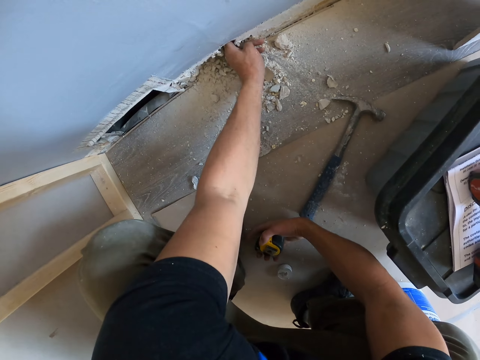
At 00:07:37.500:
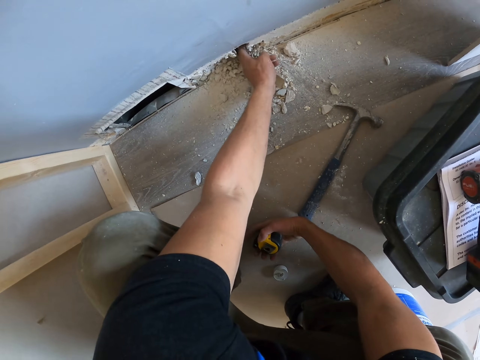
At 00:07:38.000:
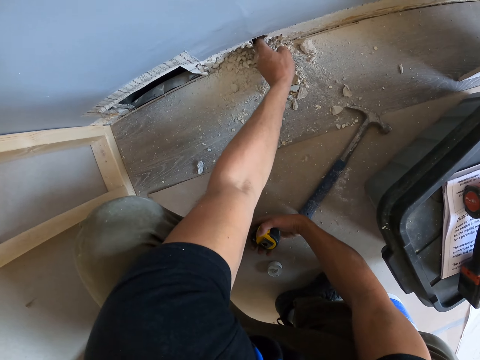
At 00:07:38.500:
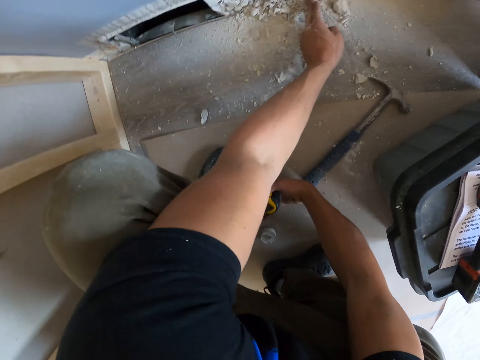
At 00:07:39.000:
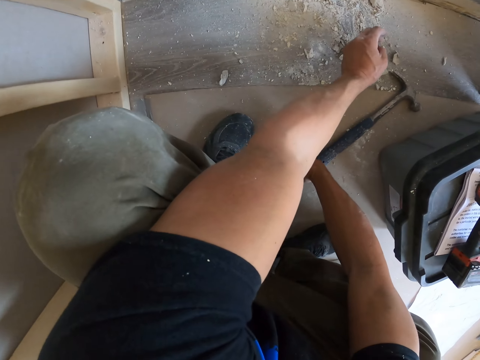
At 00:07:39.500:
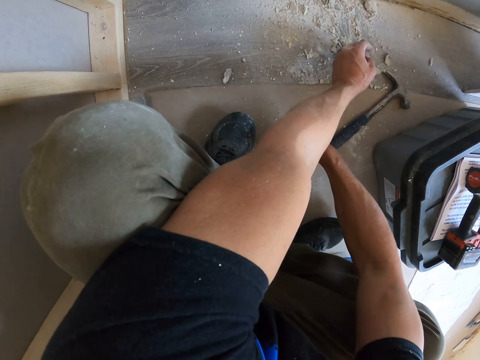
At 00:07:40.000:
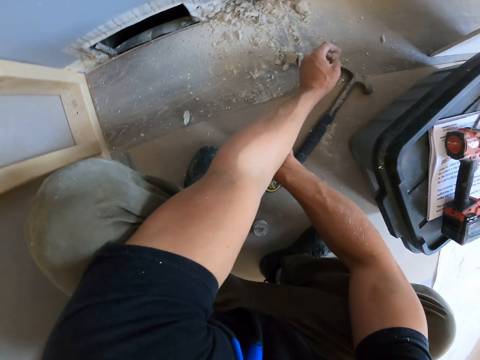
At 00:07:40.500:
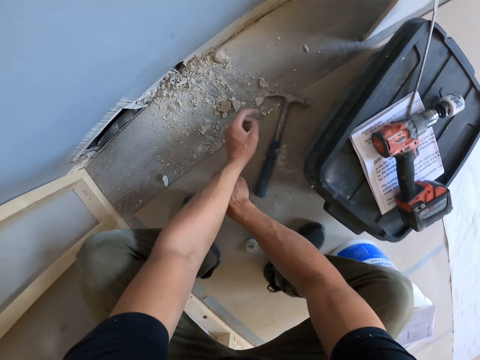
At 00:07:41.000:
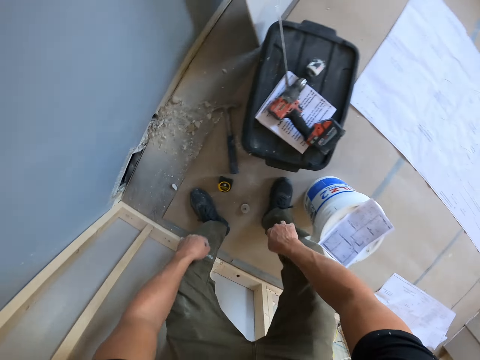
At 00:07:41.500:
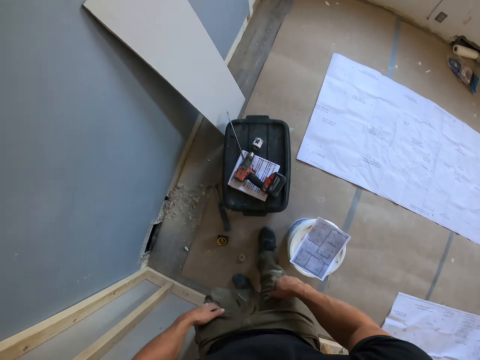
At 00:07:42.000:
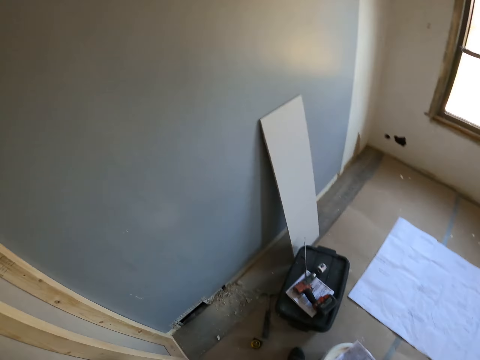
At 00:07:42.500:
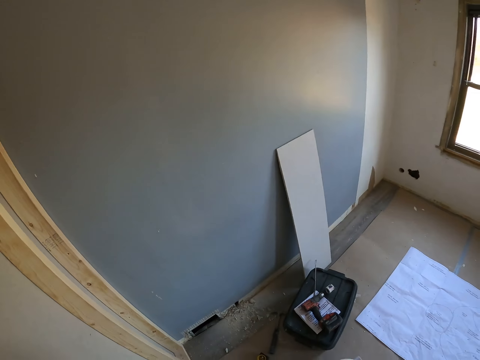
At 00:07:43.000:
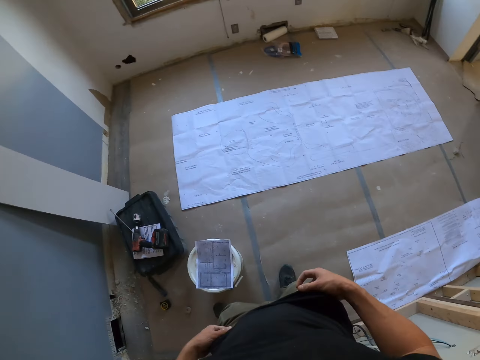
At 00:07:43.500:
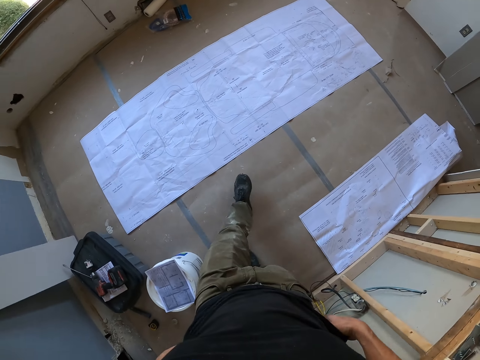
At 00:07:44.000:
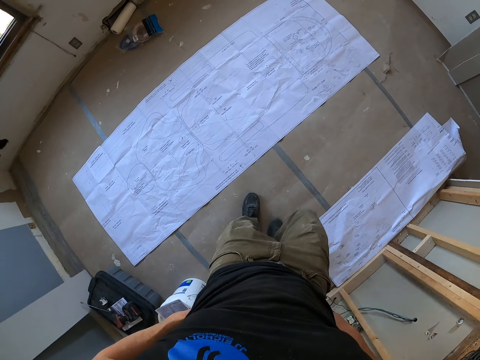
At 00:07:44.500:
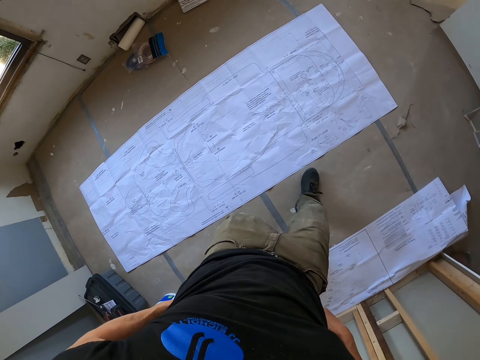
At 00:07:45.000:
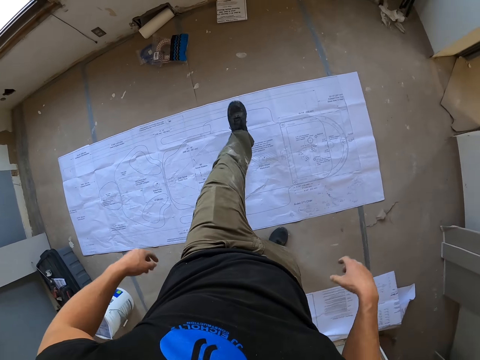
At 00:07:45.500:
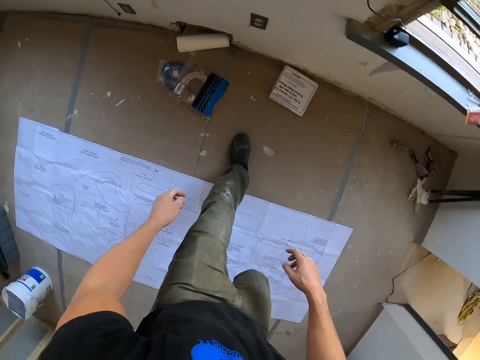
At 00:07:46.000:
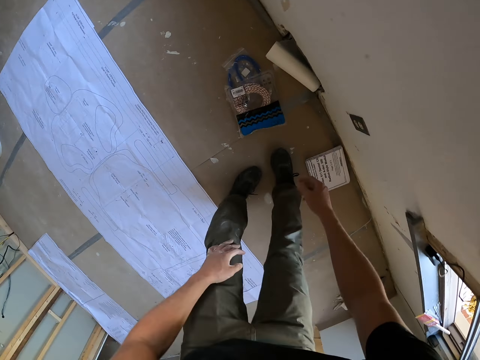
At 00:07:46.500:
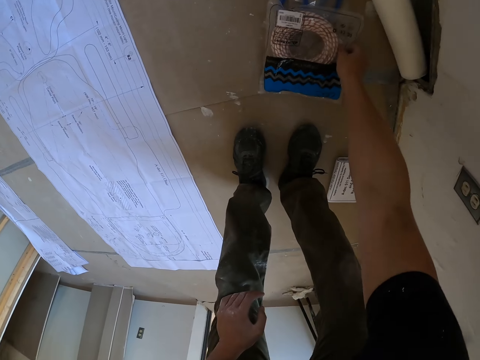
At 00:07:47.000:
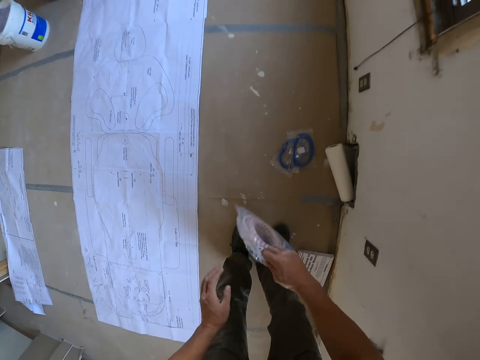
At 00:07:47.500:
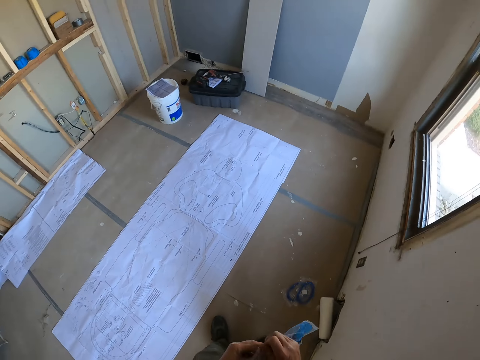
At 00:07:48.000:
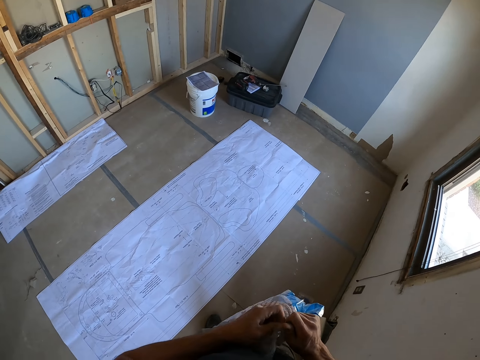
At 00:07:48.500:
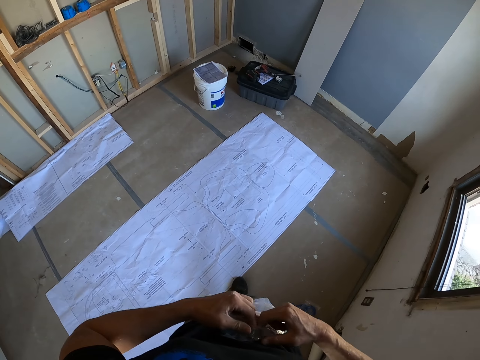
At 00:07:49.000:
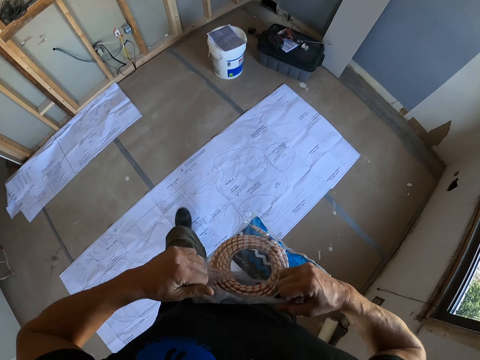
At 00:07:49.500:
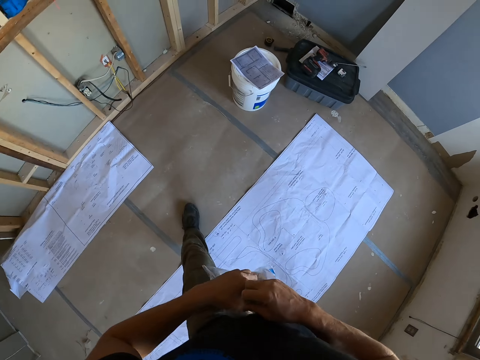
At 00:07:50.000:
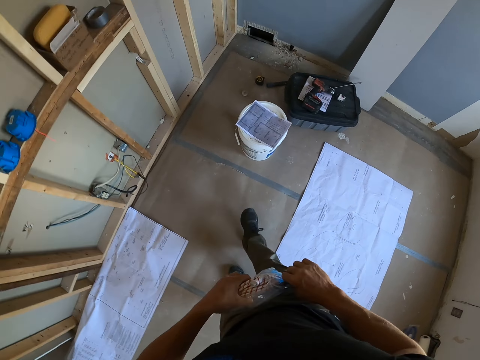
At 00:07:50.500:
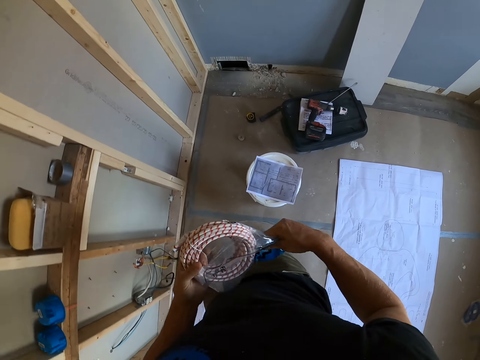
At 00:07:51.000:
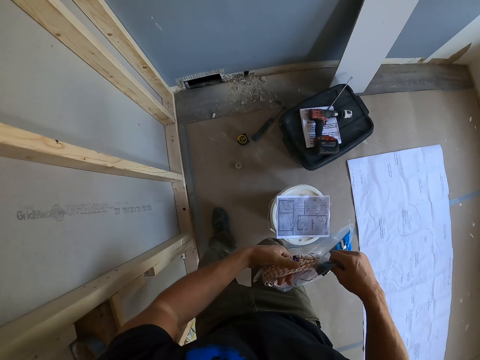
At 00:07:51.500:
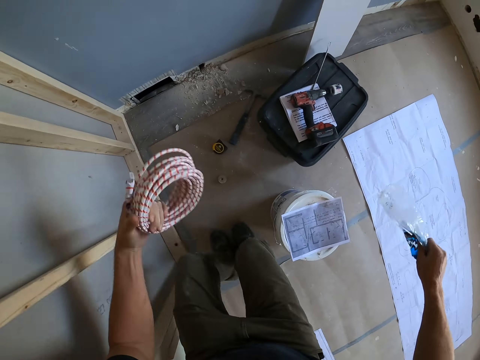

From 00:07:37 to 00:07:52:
The camera wearer places the tape measure on the floor. He walks backwards, turns right, walks around in the room, walks forward, turns left, jumps over a paper and turns left. He picks up a pack of cable from the floor. He opens the polythene bag. He tears the packet with his hand. He jumps over the paper, walks forward and removes a cable from the polythene bag.

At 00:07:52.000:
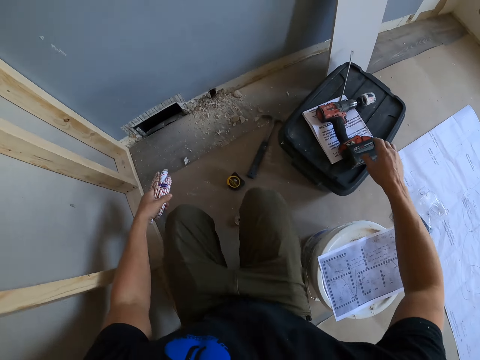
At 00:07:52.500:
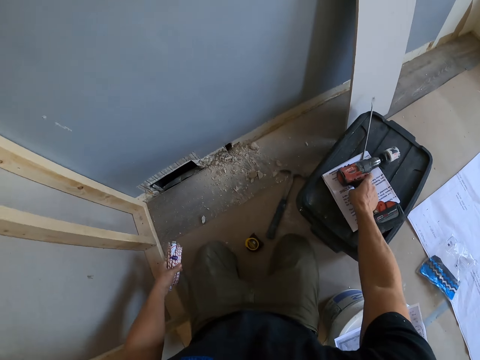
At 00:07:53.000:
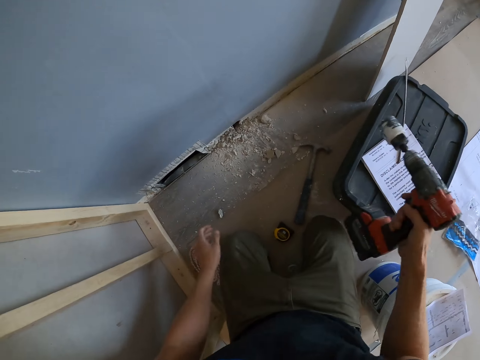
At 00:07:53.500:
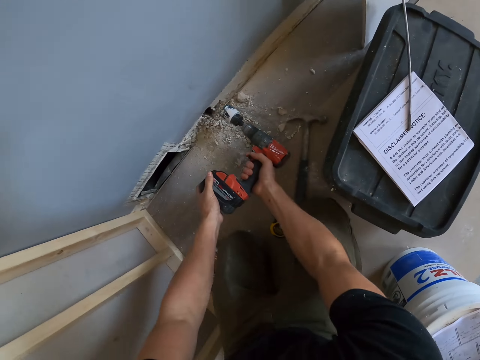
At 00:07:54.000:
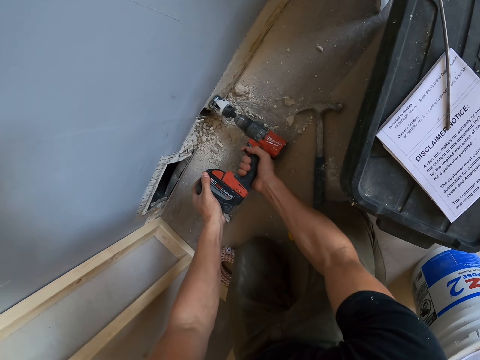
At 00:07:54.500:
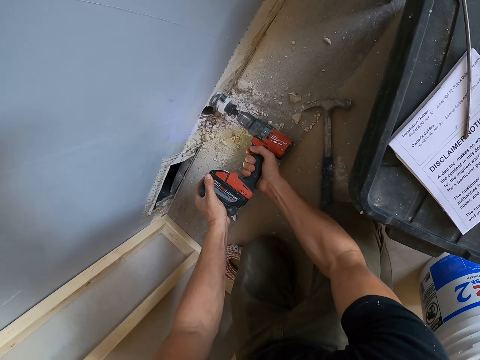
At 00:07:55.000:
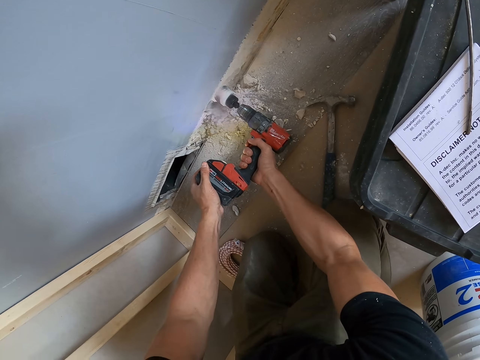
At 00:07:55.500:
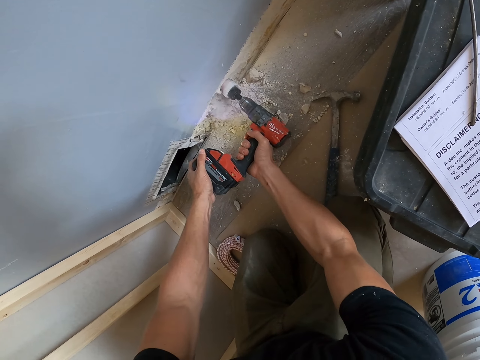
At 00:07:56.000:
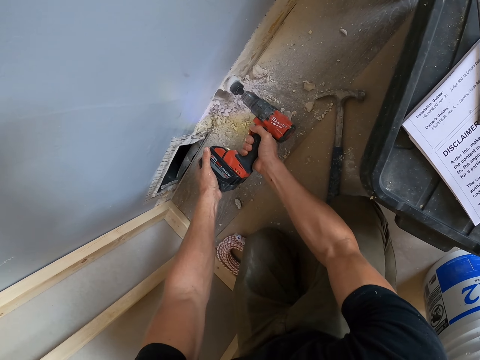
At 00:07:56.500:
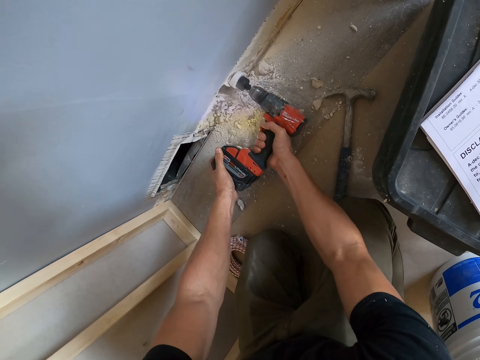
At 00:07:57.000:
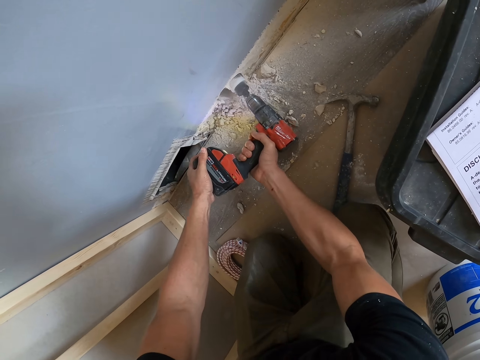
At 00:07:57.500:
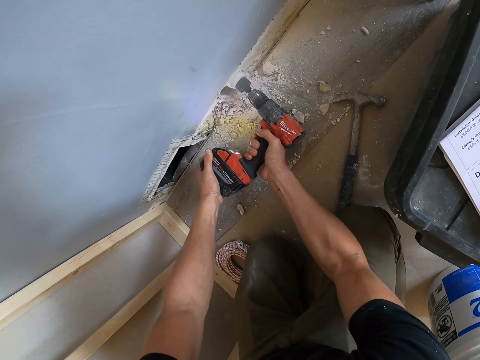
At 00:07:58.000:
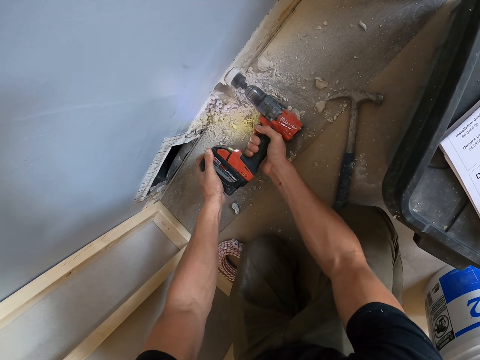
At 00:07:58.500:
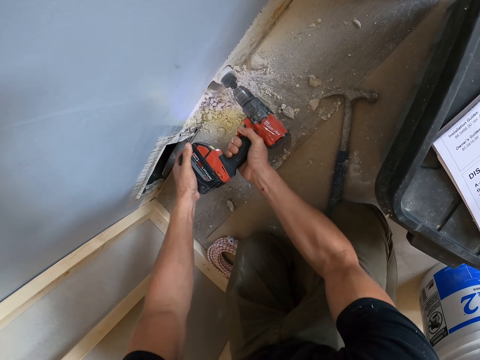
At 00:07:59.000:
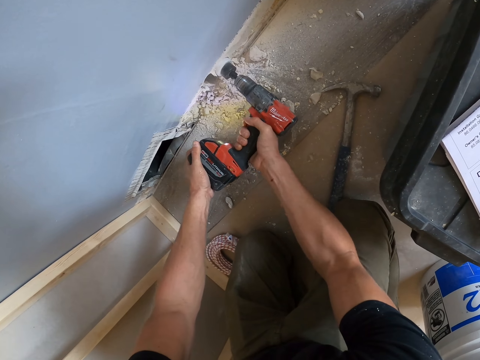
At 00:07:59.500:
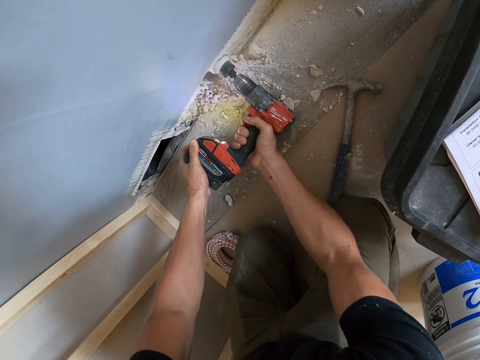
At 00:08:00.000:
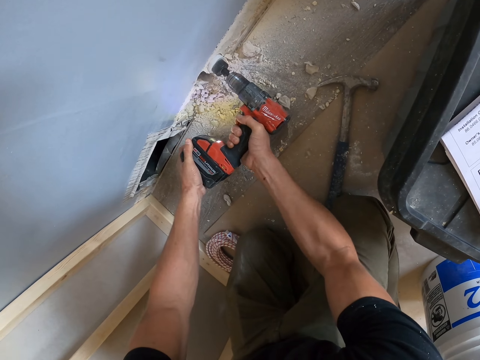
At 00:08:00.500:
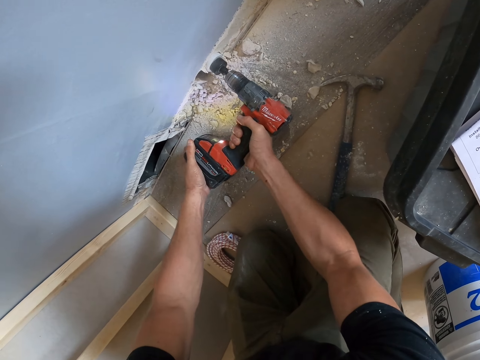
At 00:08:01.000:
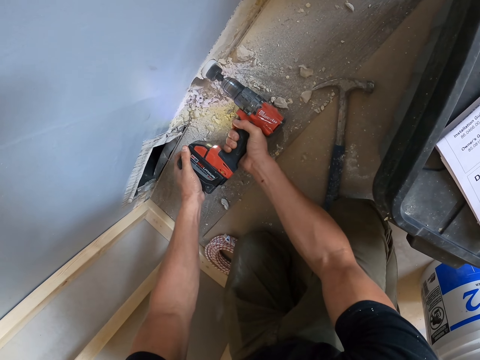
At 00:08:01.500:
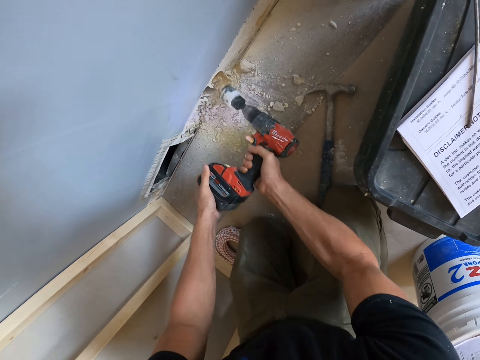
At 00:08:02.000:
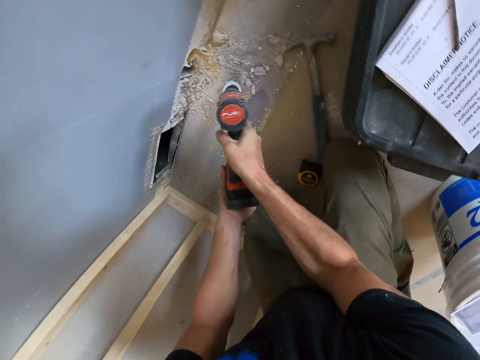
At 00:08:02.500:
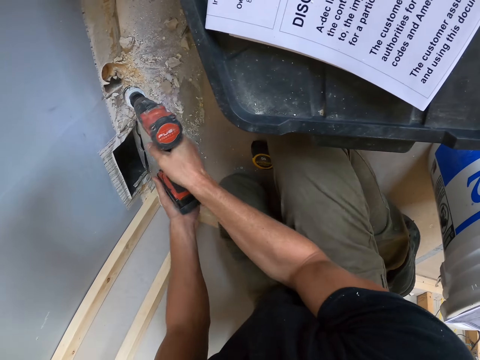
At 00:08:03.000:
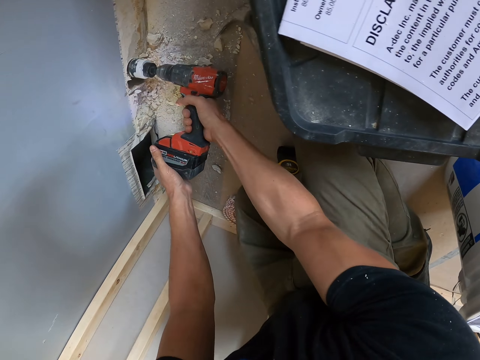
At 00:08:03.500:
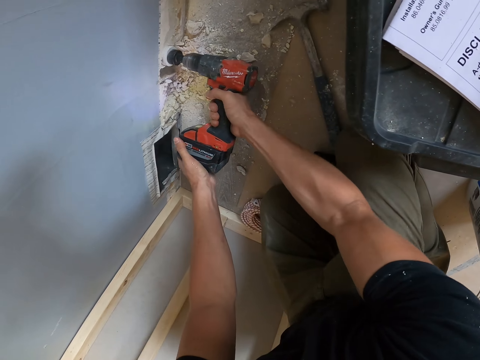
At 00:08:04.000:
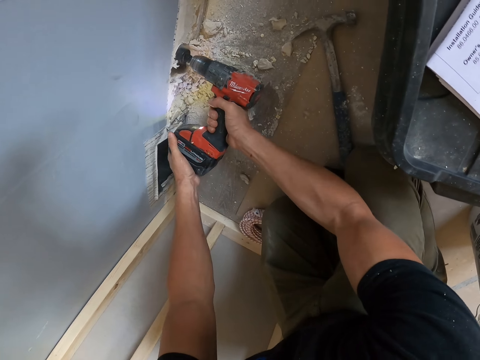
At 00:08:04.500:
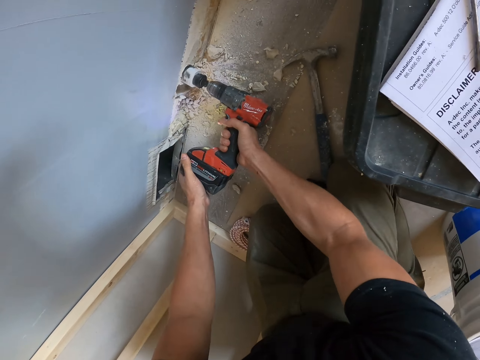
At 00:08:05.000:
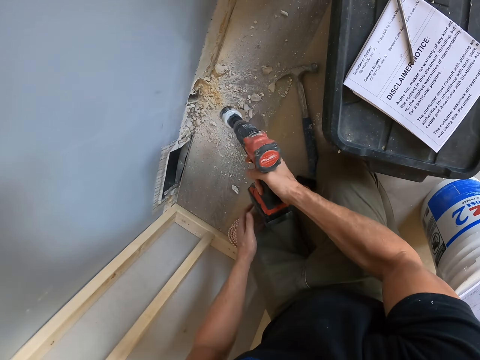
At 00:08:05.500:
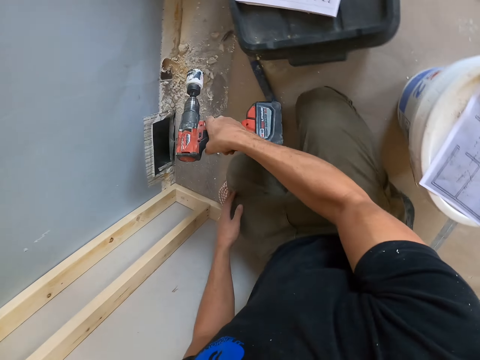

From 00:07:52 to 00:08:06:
The camera wearer drops the polythene bag down on the floor. They kneel down. They pick up the hand drill from a bag. They place the rope on the floor. They drill on the wall with the hand drill. They stop drilling on the wall with the hand drill. They drill on the wall with the hand drill again.
